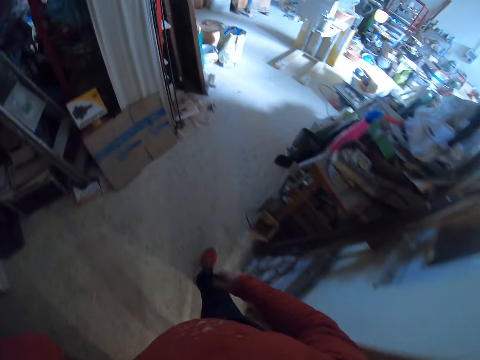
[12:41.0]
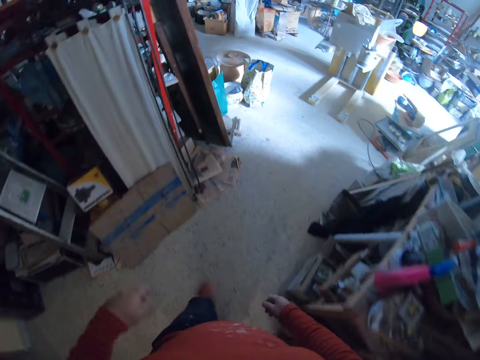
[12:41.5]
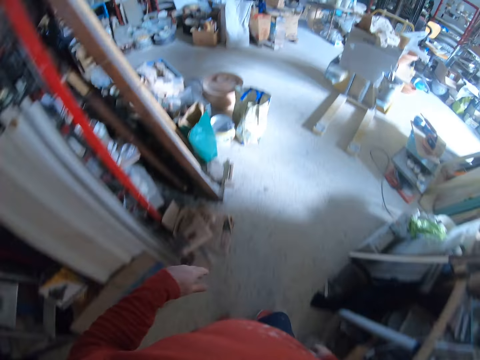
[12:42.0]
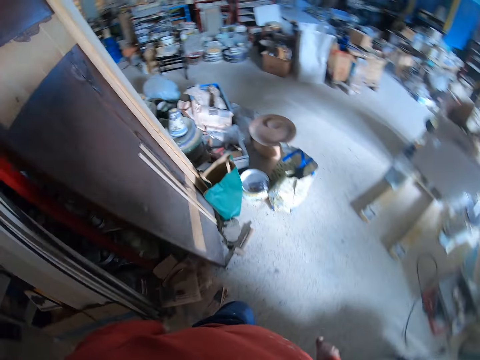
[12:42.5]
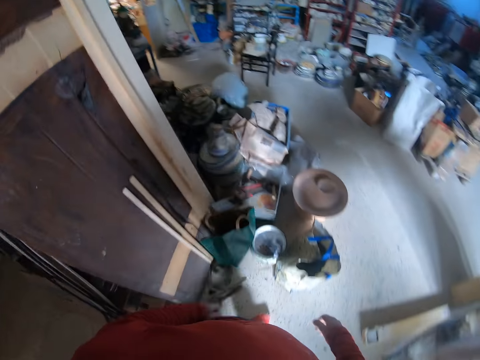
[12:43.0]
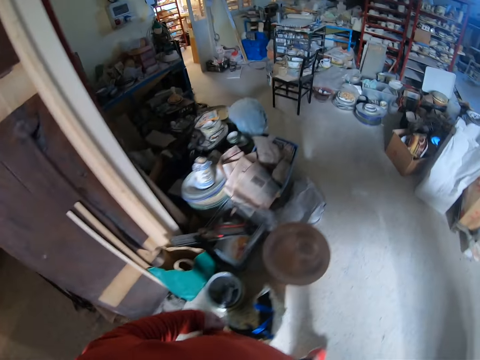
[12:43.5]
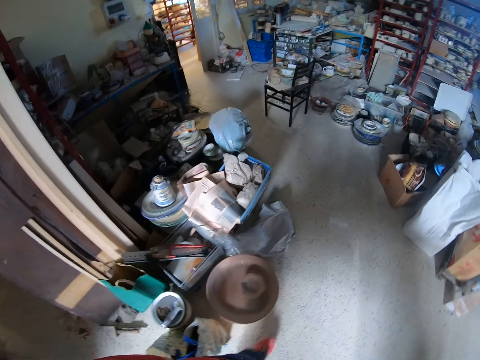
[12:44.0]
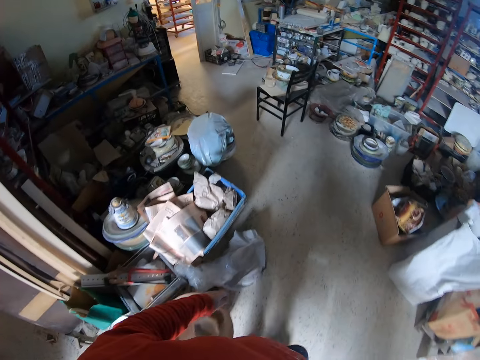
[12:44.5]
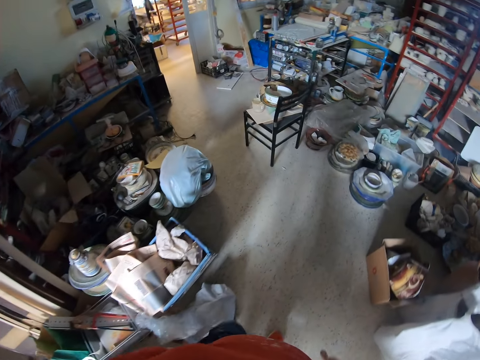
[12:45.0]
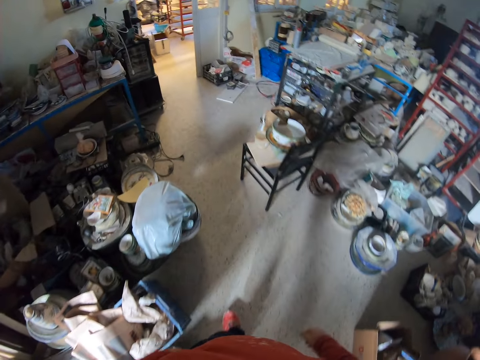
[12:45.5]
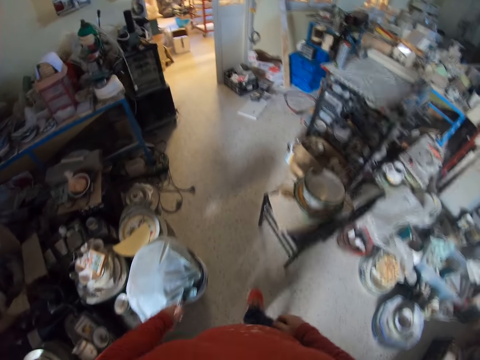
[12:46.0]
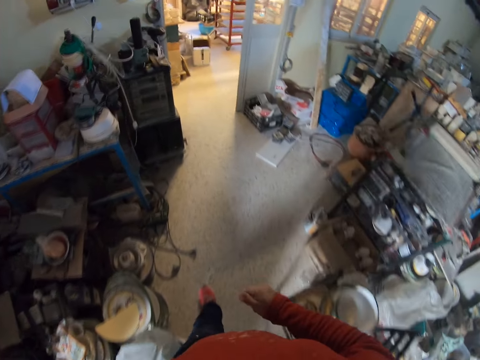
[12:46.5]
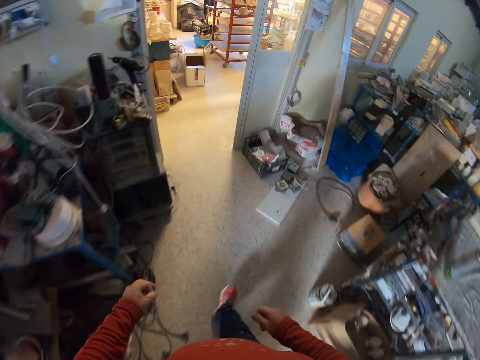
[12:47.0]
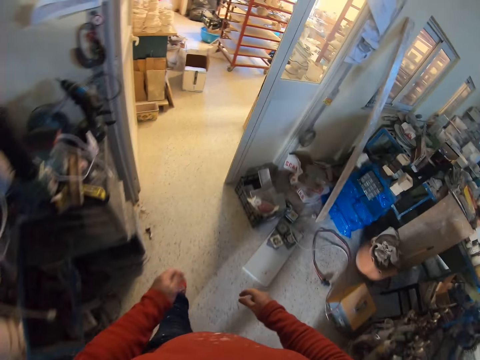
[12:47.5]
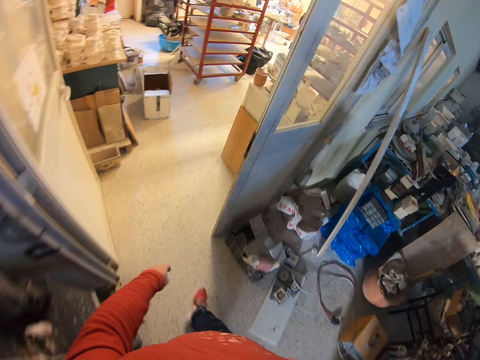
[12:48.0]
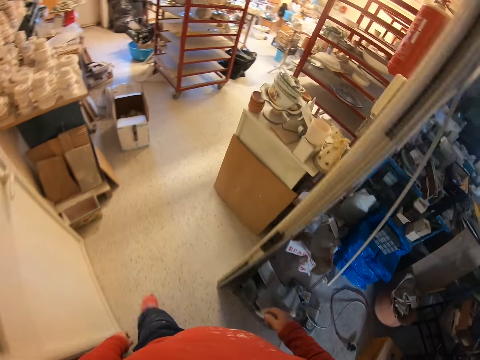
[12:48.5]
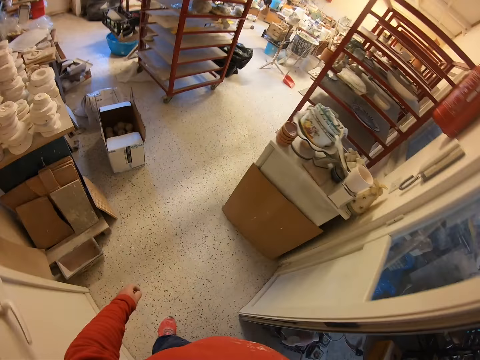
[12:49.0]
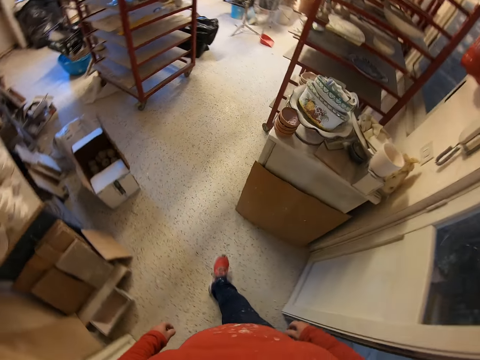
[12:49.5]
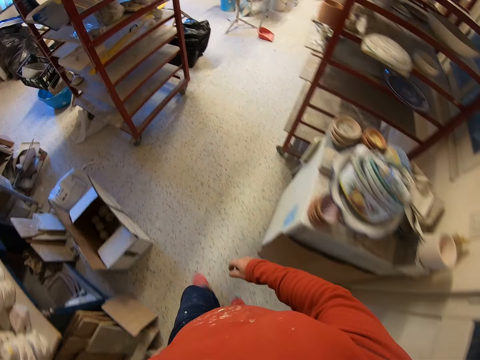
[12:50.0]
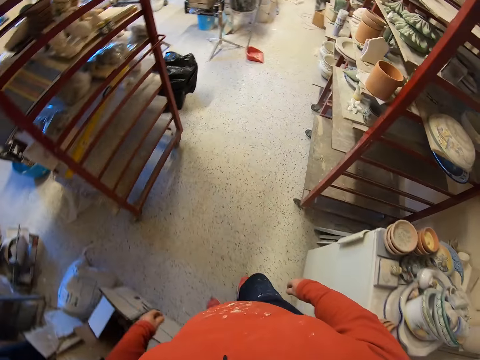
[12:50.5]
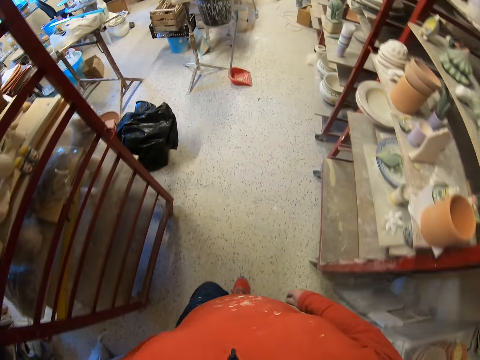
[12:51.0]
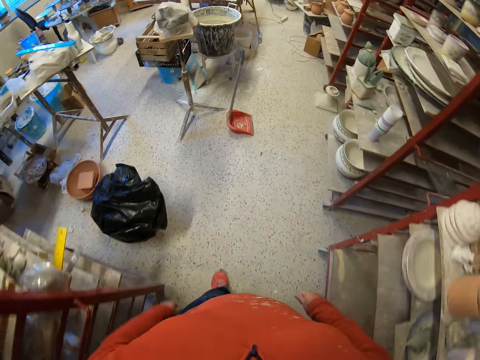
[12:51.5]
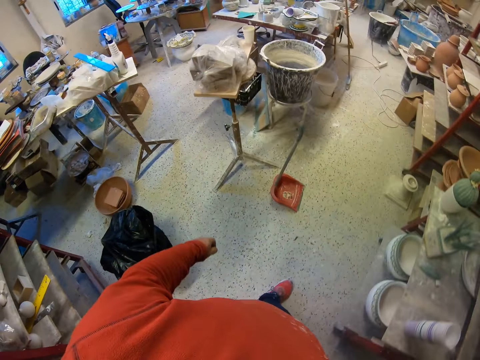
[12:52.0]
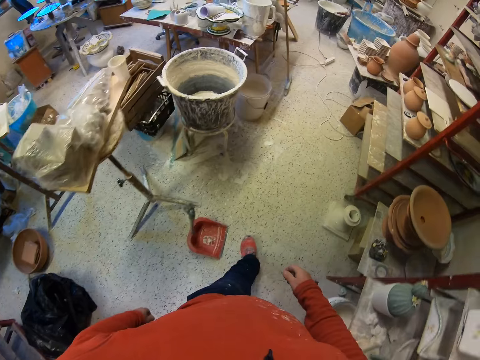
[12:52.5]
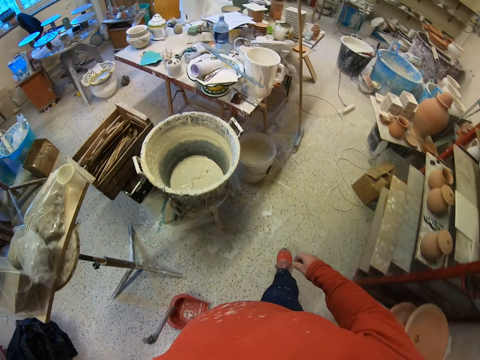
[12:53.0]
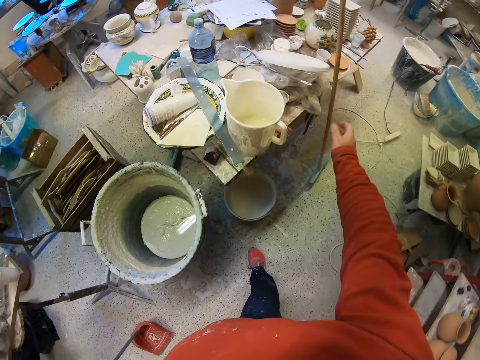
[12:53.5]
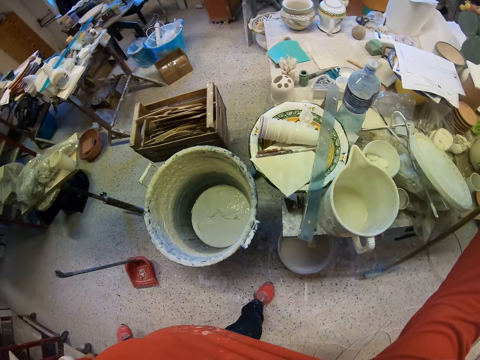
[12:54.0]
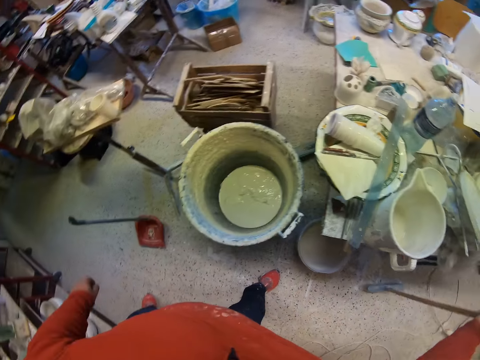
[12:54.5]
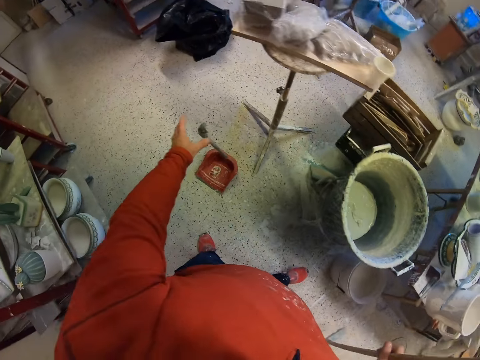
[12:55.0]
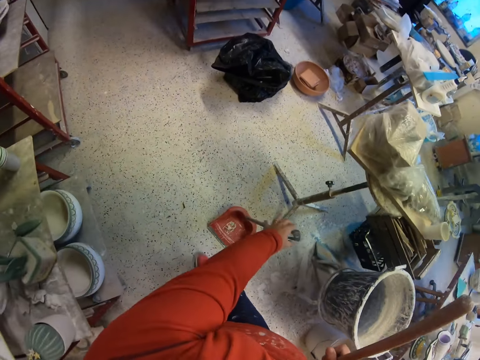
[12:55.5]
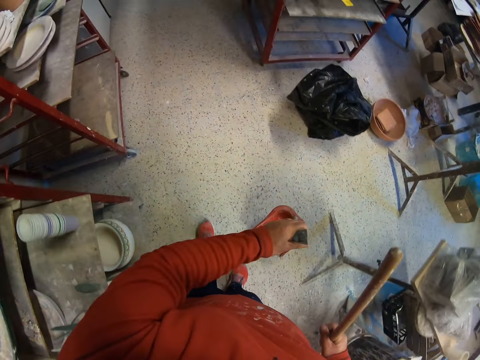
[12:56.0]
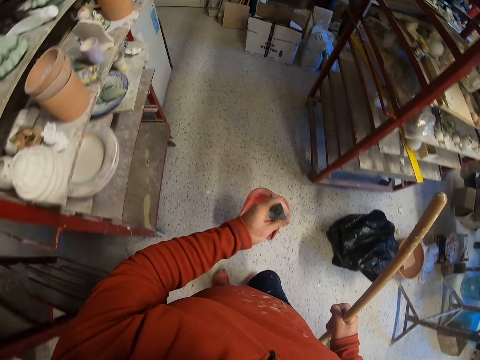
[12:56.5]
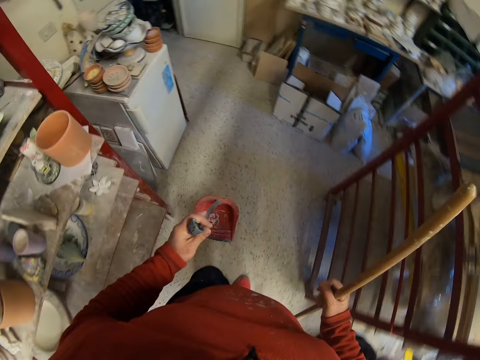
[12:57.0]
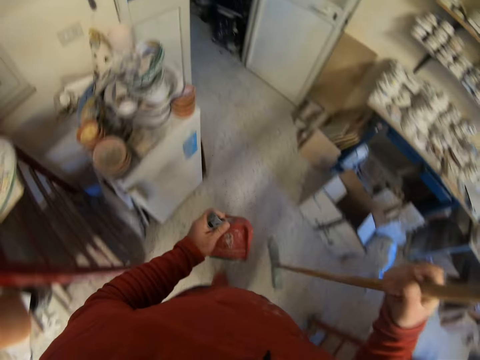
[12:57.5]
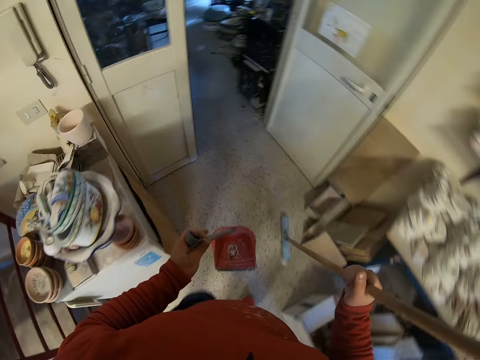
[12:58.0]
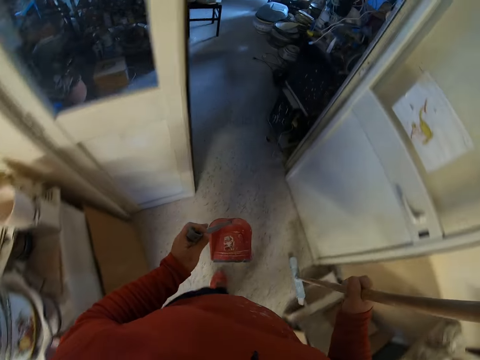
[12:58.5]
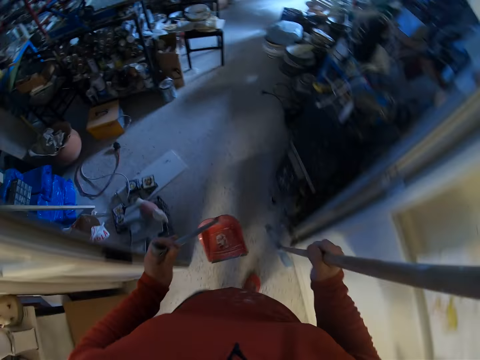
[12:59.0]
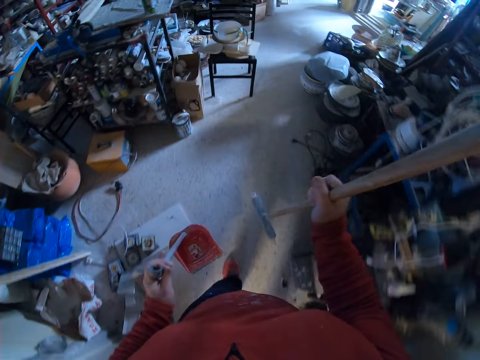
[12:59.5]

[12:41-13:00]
The camera wearer picks up a broom. They pick up a dustpan. They walk in the room.

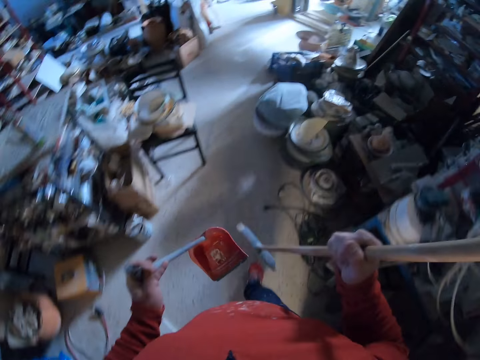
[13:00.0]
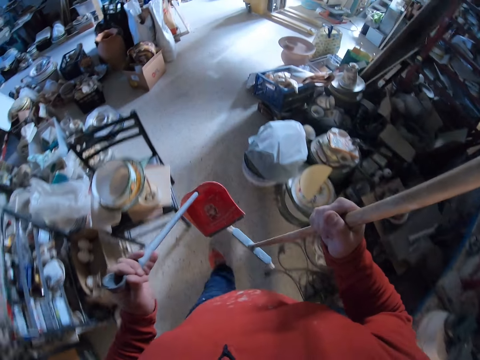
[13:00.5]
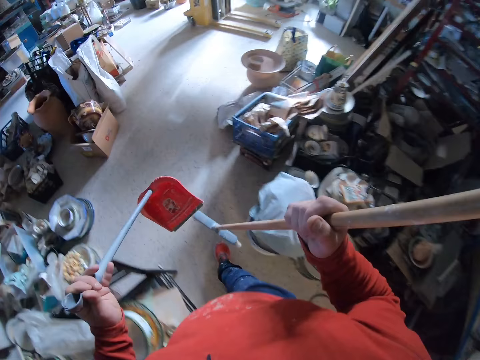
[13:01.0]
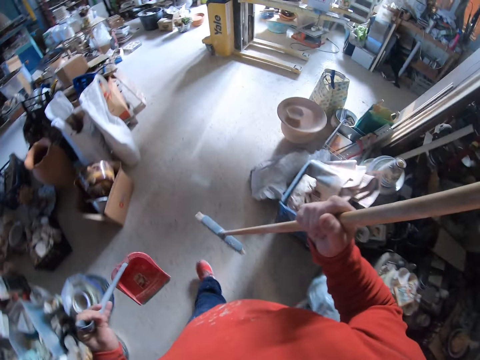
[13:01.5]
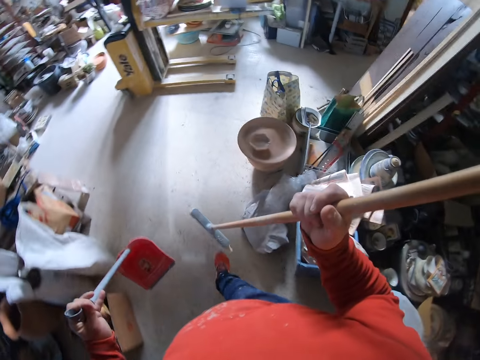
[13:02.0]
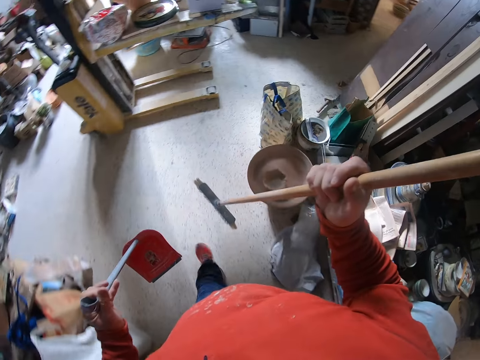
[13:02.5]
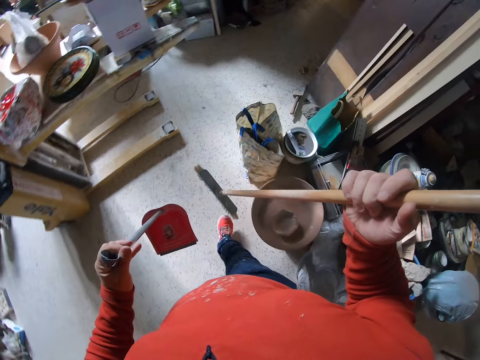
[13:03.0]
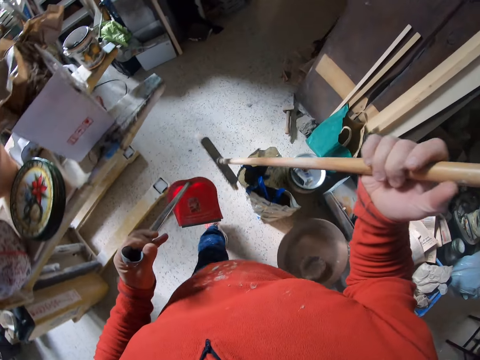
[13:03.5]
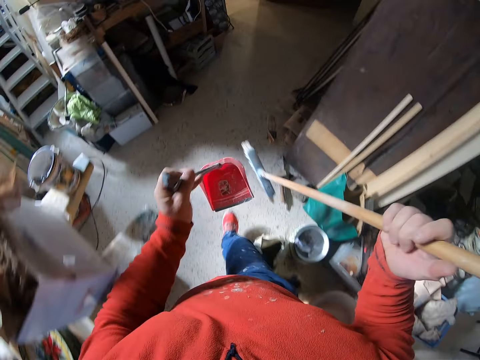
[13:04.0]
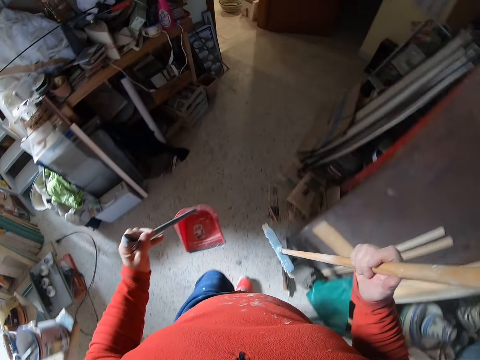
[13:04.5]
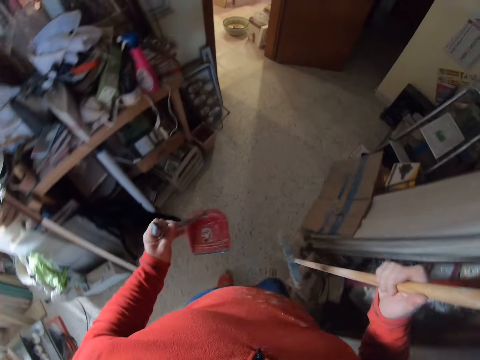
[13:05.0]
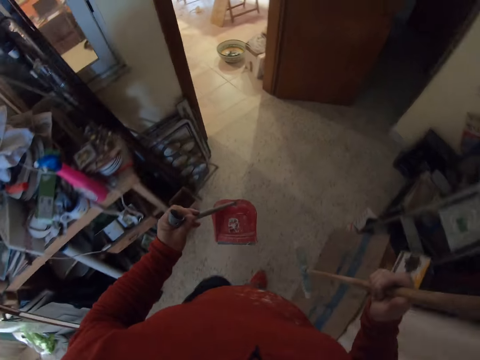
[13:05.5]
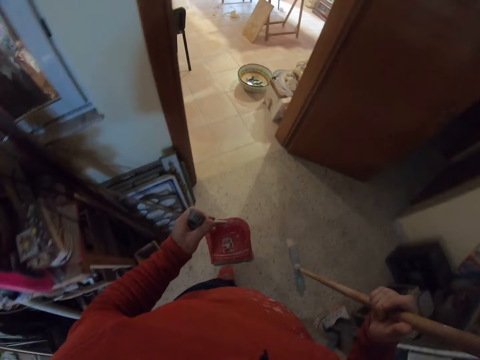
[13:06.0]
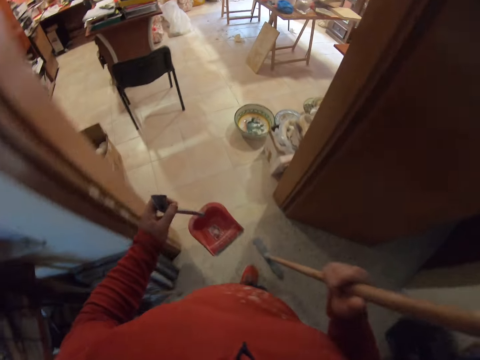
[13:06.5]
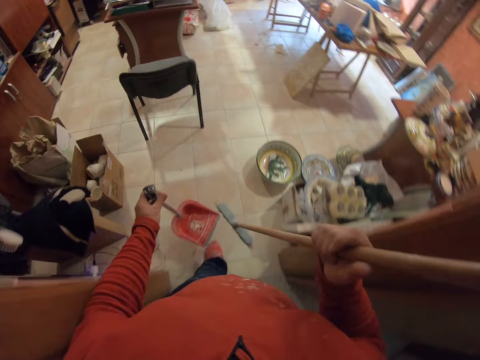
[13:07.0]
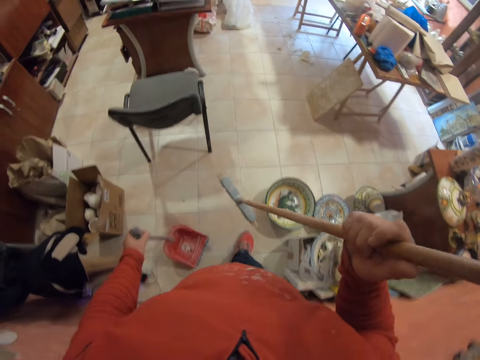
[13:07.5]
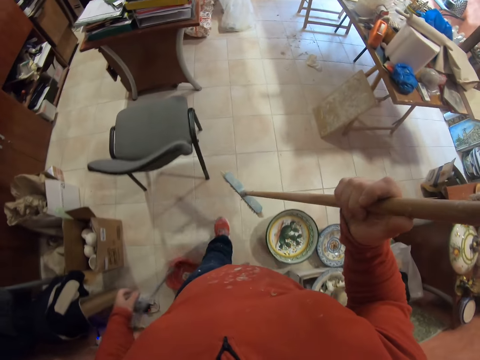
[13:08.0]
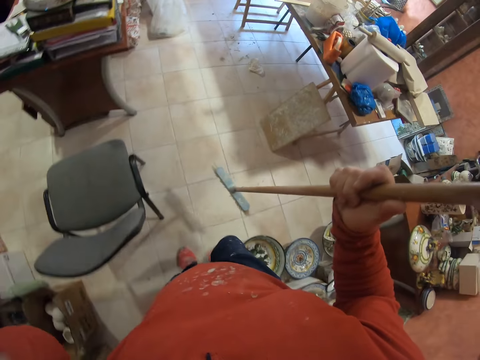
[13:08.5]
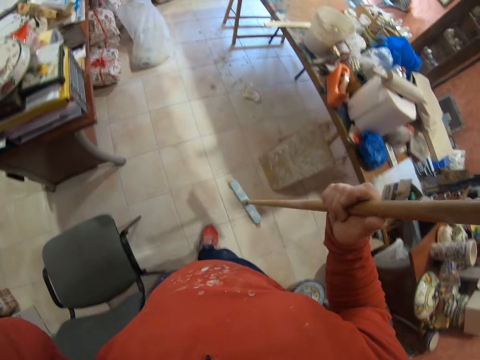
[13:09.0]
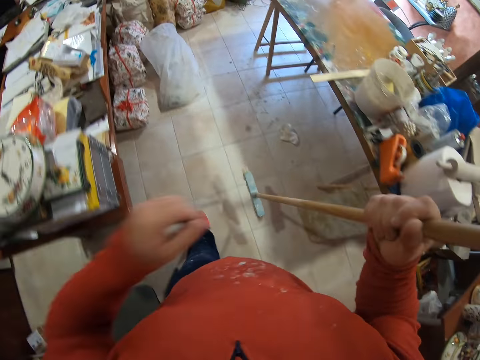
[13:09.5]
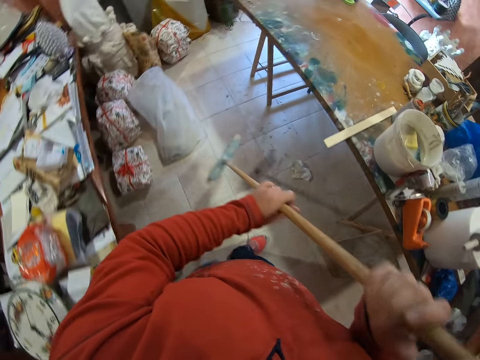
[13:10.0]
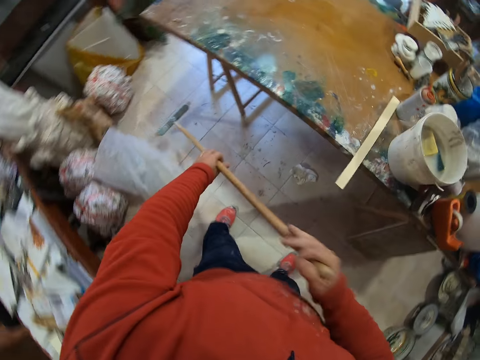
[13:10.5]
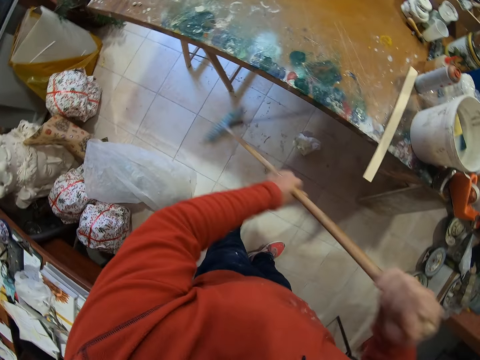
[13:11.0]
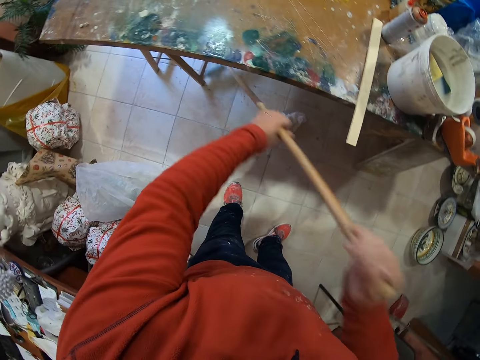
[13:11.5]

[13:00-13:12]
The camera wearer drops down the dustpan. They hold the broom. They sweep the floor.
